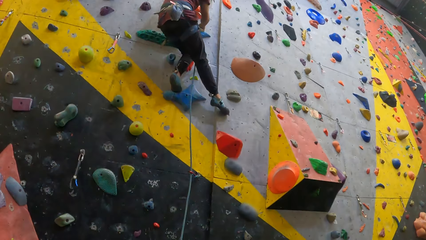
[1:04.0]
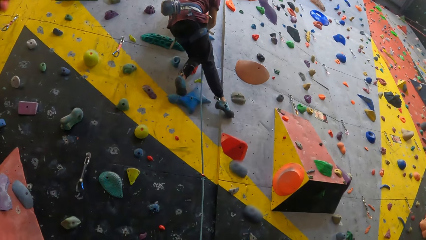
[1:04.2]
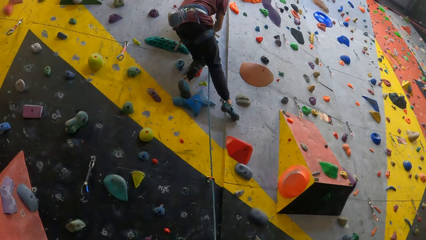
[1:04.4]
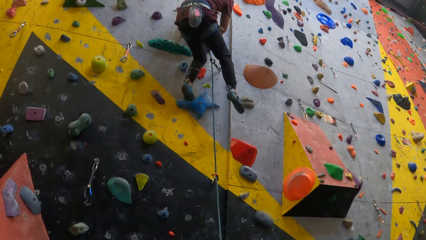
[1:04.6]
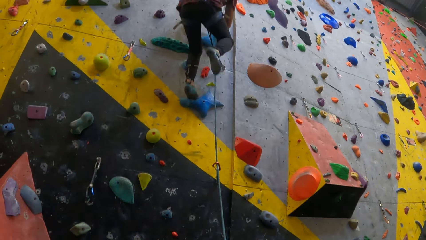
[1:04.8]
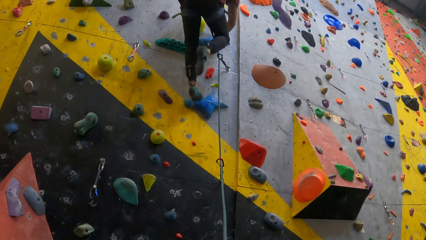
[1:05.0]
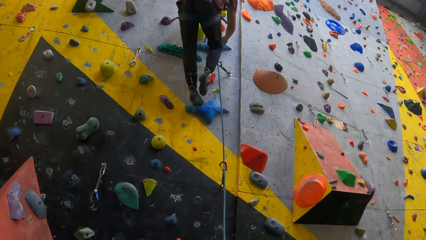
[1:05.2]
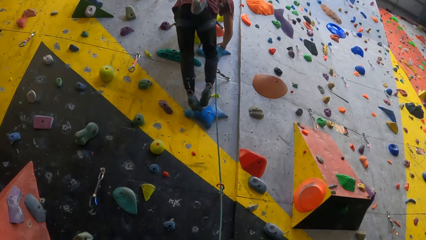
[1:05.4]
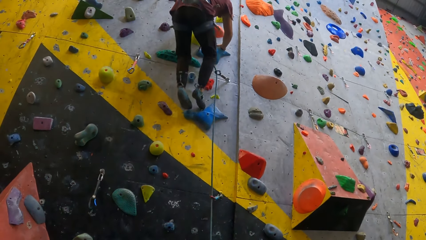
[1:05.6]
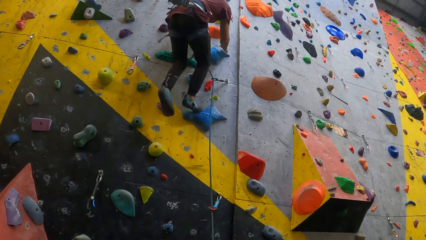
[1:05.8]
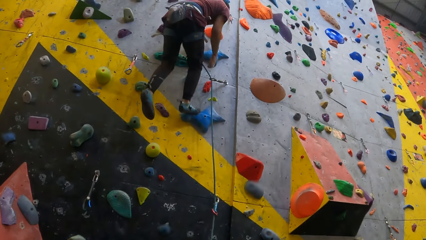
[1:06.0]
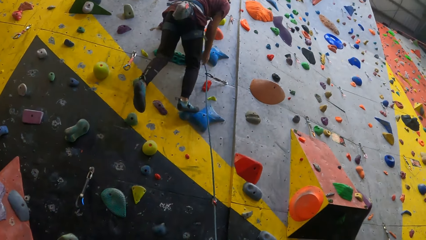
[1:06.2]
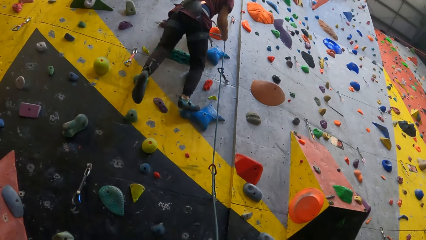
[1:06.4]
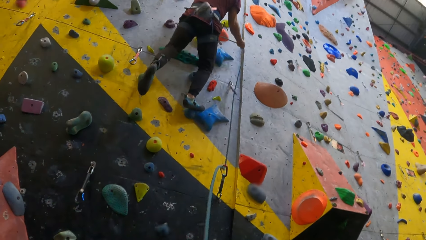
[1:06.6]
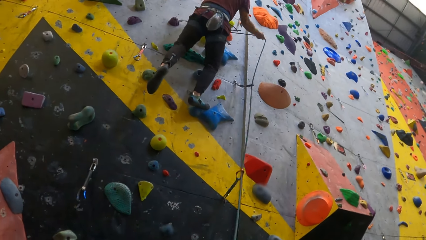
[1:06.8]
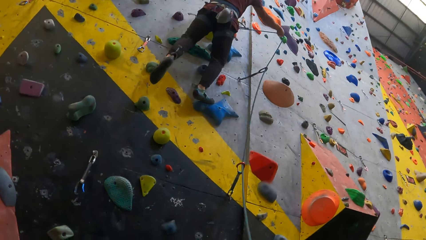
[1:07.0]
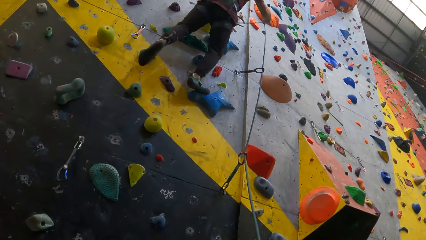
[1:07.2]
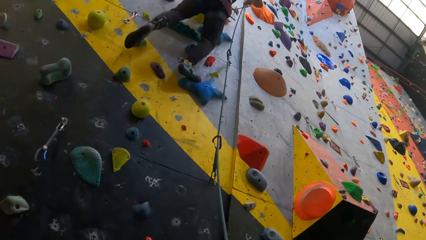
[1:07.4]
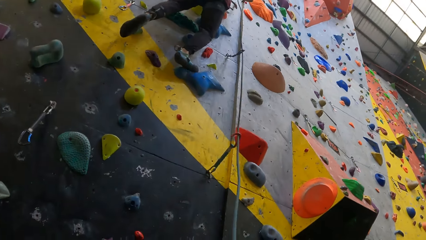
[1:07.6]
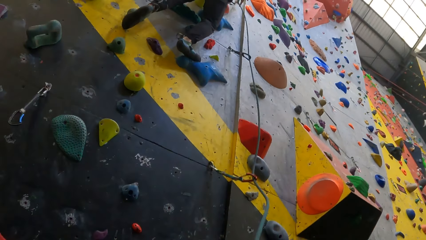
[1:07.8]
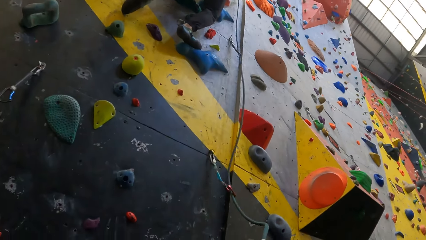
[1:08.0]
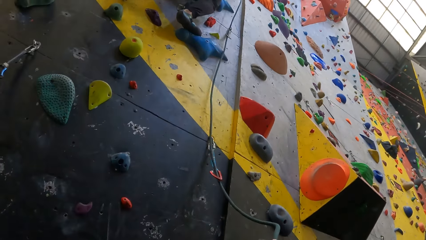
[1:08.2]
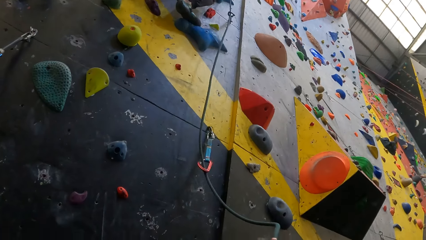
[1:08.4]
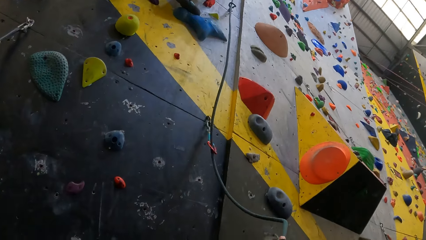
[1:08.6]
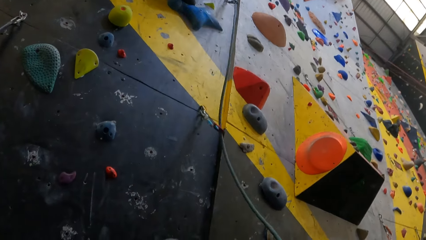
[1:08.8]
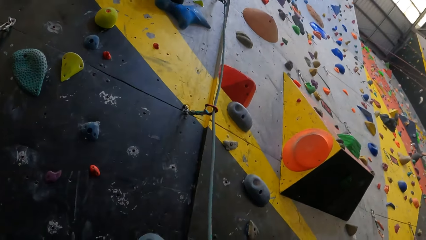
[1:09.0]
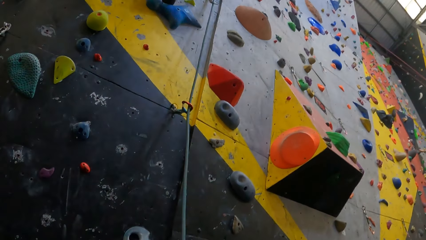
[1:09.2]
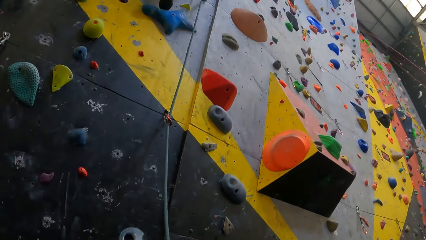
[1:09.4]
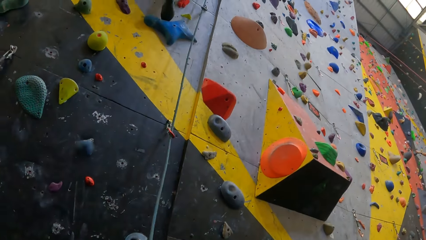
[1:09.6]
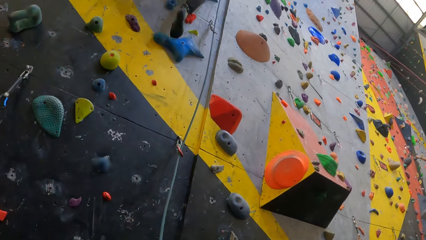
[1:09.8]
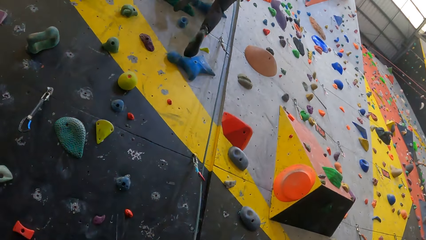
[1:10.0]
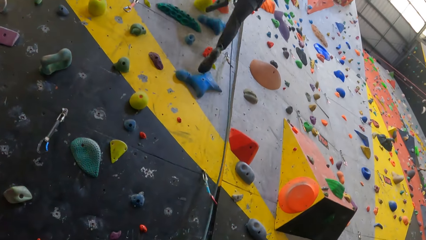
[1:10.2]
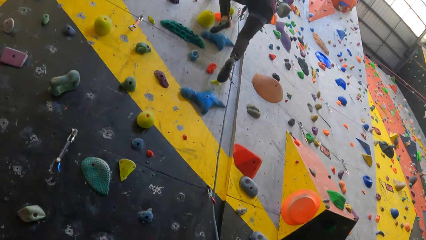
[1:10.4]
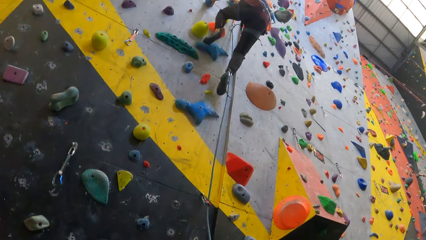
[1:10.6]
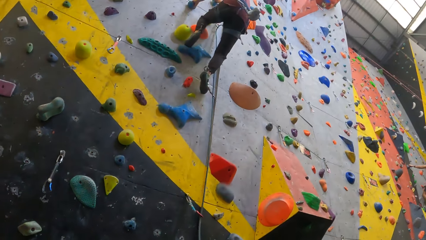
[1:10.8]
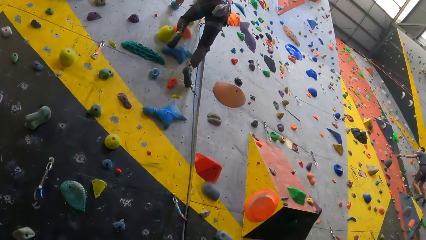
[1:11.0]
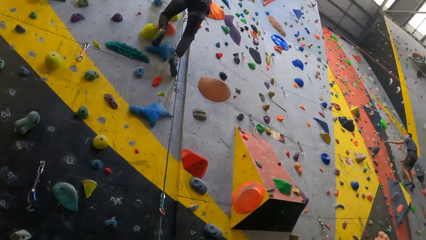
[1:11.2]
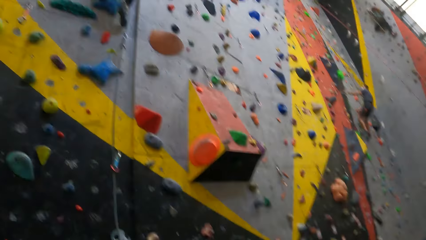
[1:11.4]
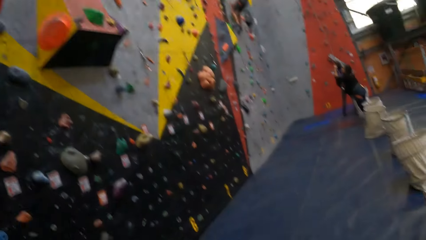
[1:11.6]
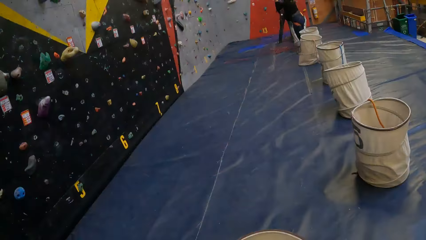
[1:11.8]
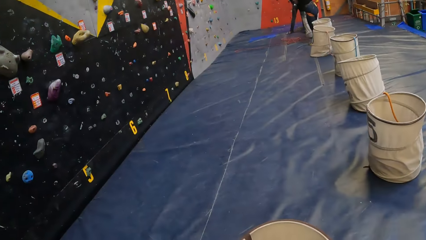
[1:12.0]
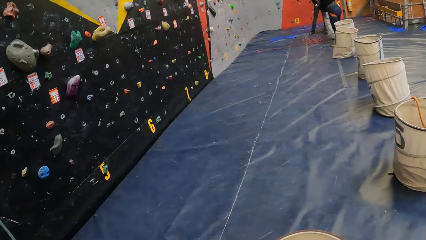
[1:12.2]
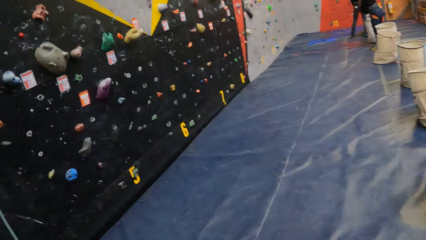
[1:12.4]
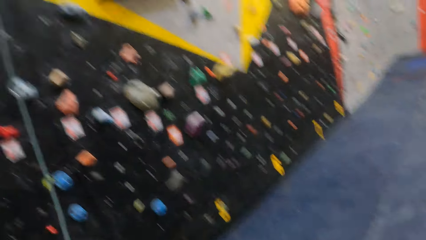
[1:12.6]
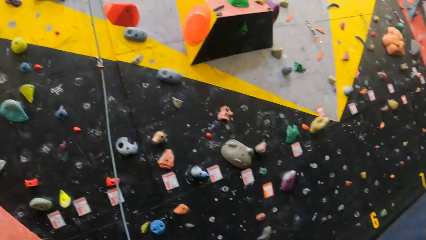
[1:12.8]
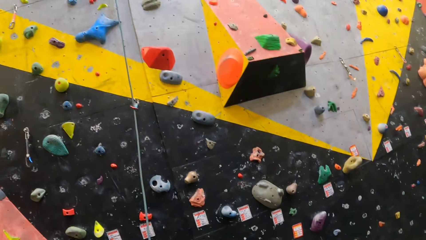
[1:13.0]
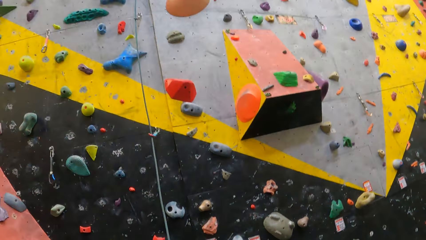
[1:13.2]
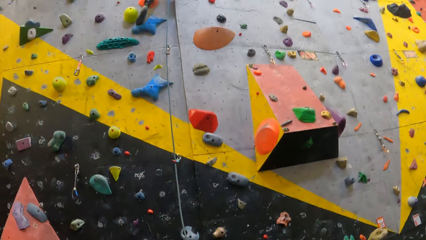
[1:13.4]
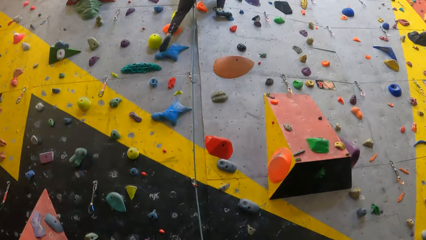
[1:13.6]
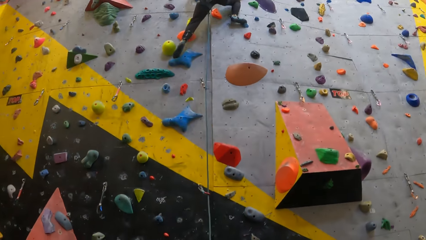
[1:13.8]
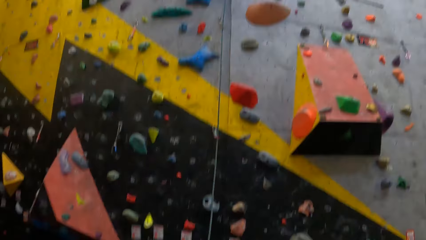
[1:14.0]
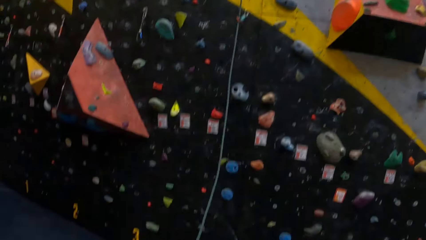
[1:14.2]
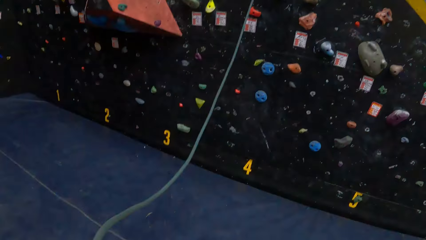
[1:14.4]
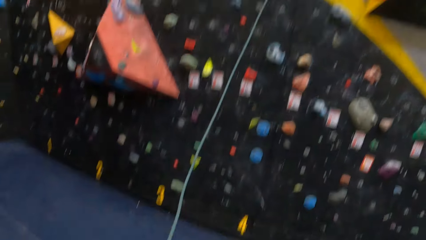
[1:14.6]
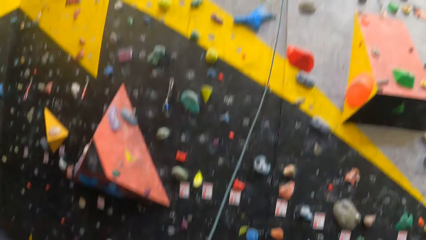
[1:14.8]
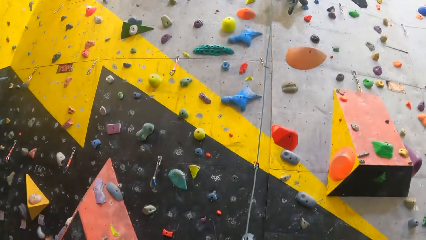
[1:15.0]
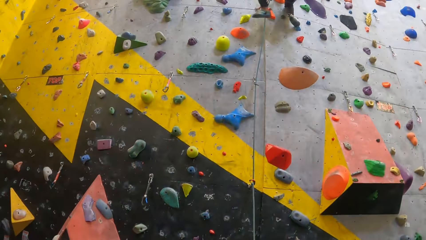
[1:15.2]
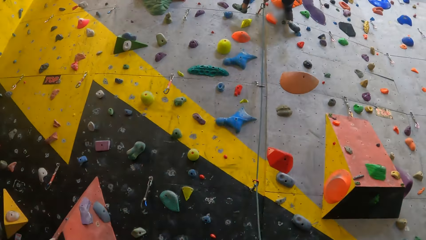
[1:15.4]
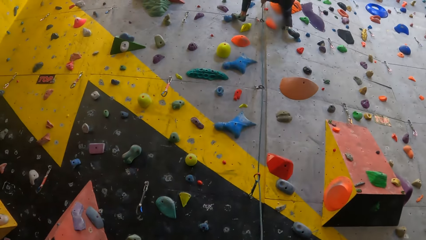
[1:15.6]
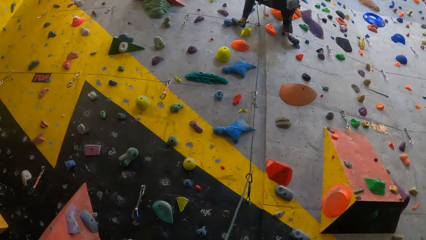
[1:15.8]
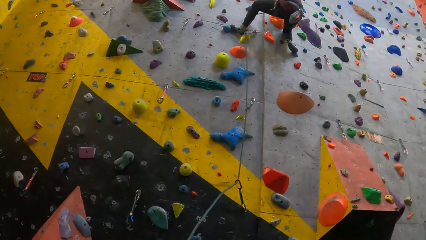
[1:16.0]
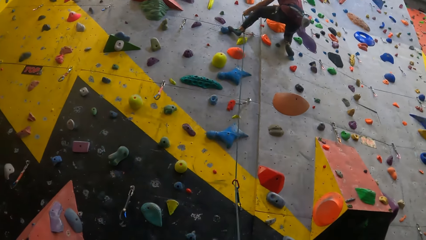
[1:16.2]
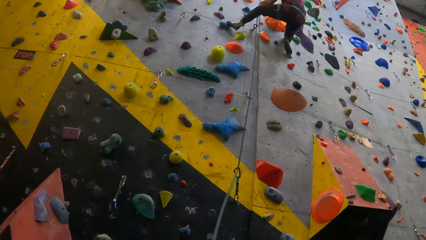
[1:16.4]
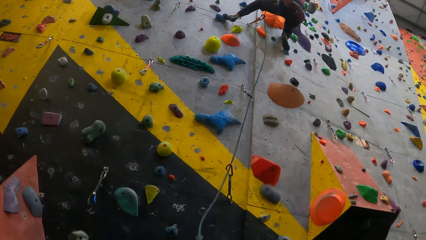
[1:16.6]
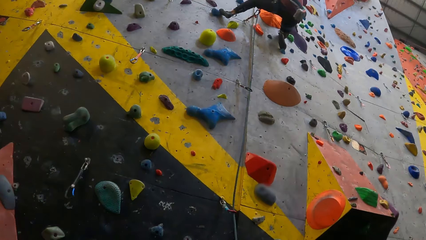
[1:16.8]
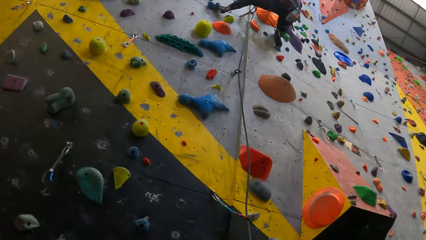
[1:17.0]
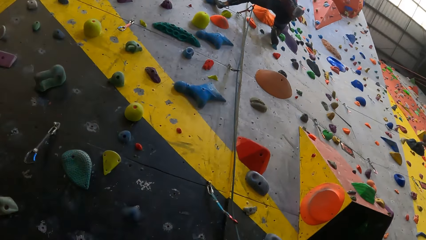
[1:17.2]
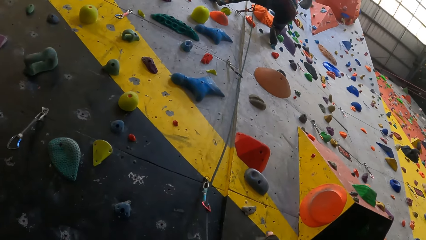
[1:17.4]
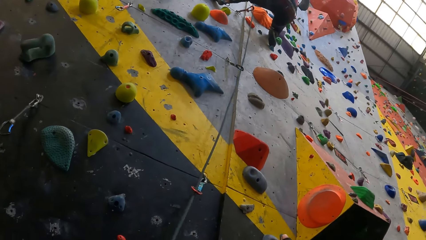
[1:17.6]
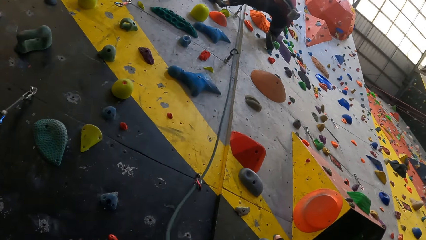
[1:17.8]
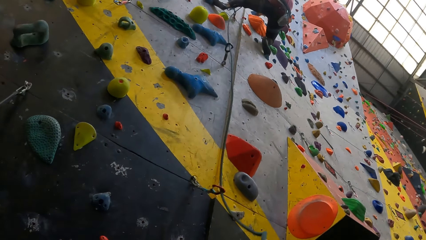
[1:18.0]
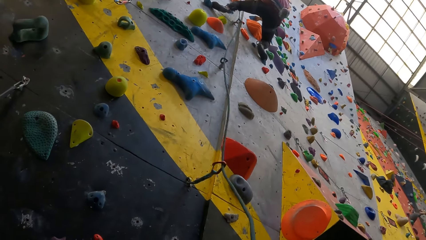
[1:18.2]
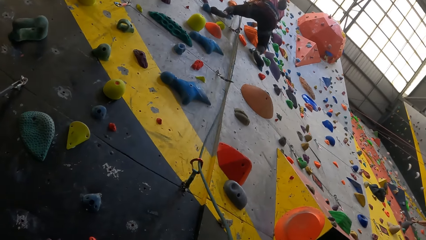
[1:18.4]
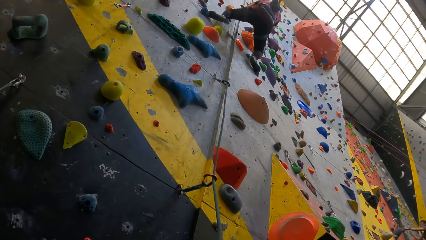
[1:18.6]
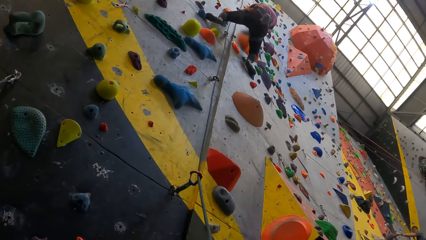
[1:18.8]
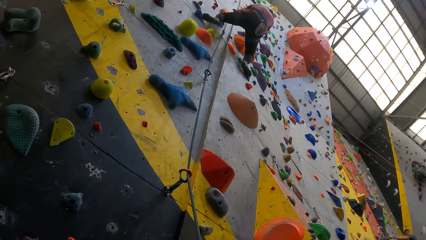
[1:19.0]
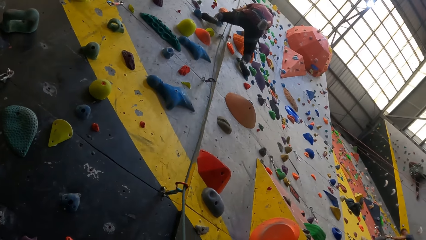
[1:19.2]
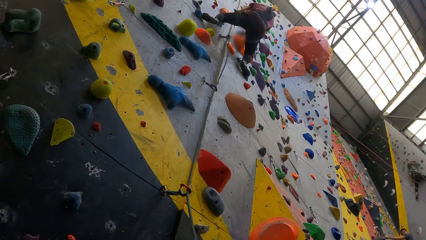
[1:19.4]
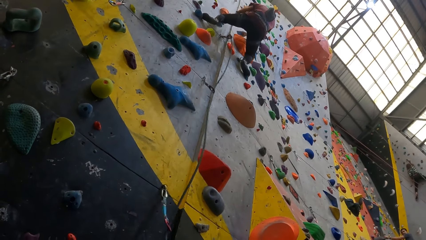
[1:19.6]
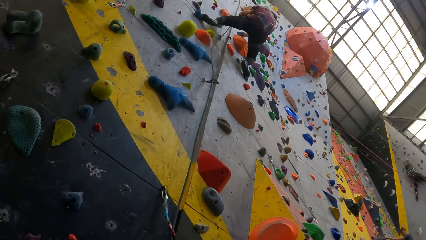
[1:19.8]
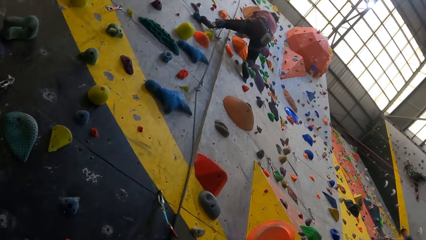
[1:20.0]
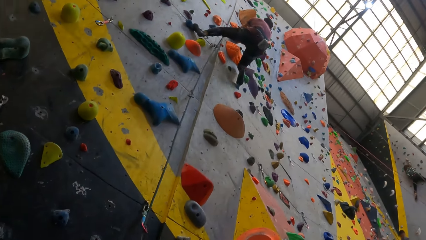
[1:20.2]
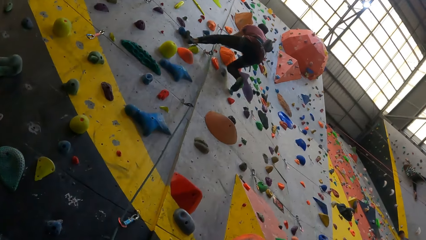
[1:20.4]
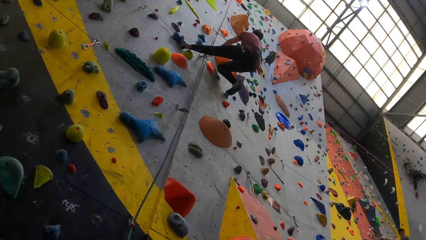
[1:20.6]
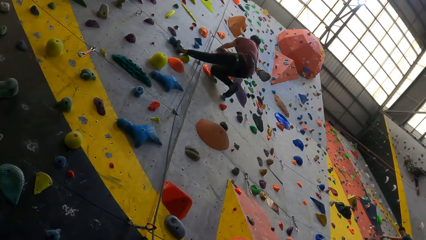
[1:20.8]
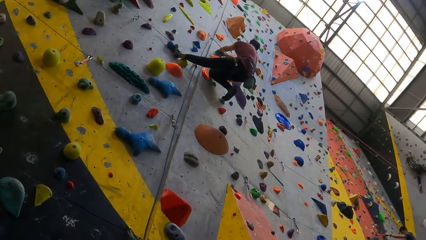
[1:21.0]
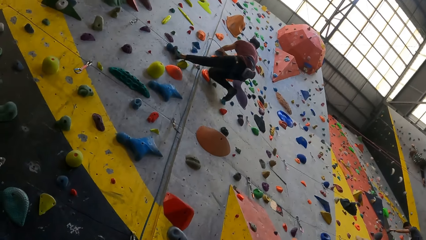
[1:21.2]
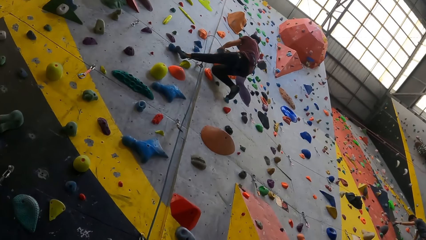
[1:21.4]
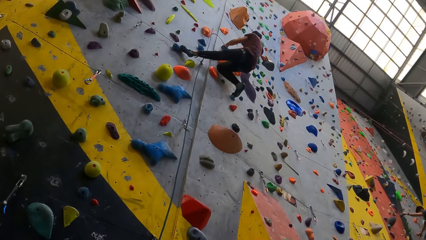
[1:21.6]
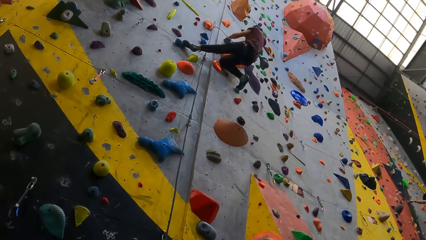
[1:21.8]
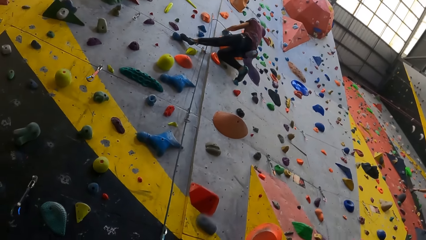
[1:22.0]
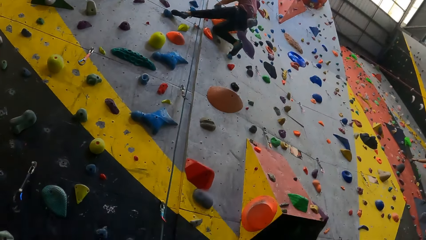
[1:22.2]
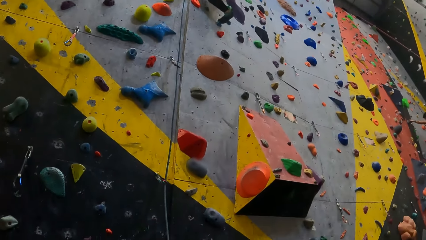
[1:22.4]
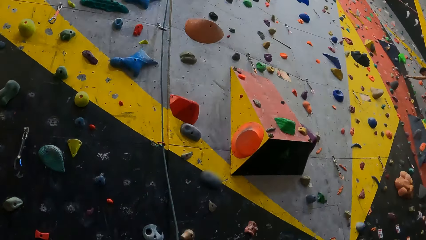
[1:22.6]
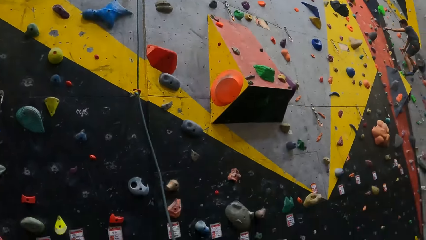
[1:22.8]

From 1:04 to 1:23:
A man adjusts the rope. The man climbs the rock climbing. The camera wearer looks around the room.
